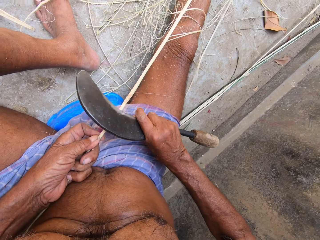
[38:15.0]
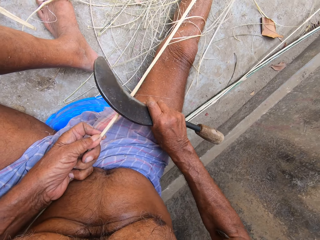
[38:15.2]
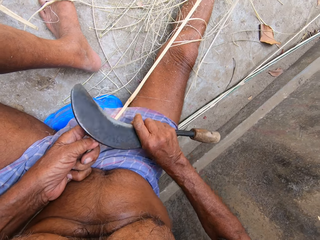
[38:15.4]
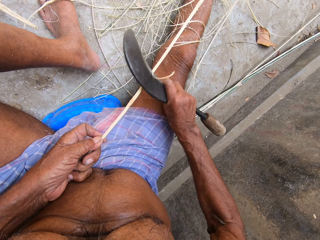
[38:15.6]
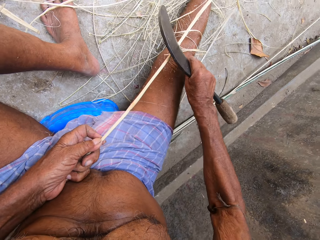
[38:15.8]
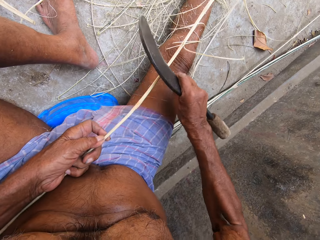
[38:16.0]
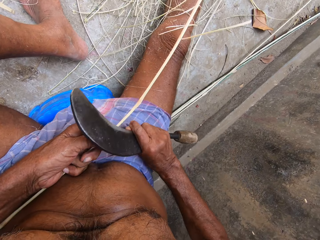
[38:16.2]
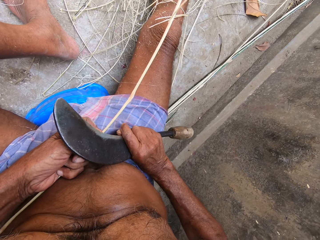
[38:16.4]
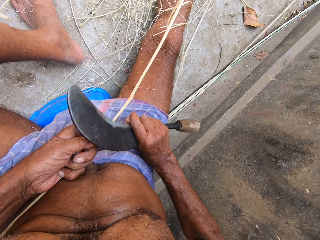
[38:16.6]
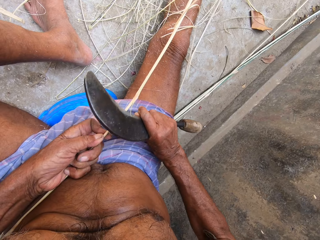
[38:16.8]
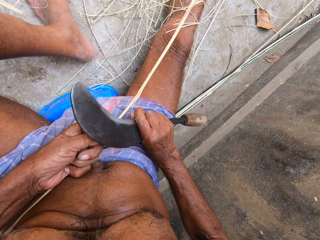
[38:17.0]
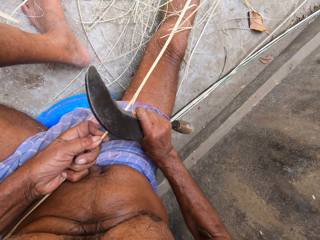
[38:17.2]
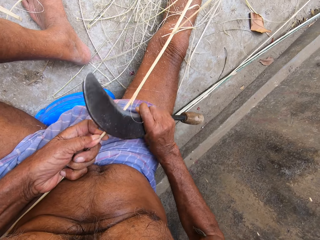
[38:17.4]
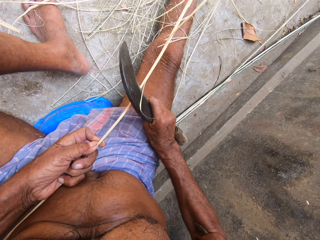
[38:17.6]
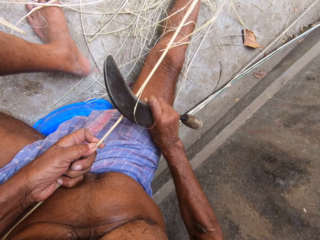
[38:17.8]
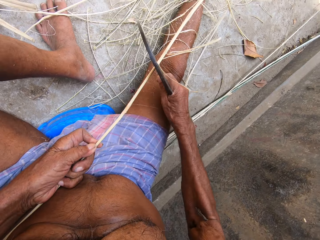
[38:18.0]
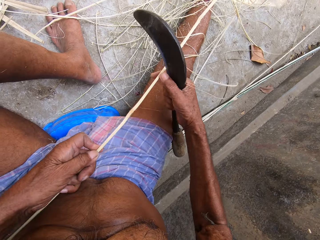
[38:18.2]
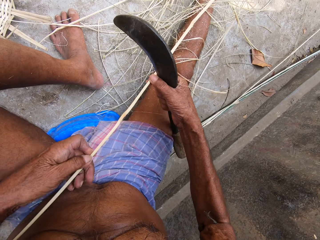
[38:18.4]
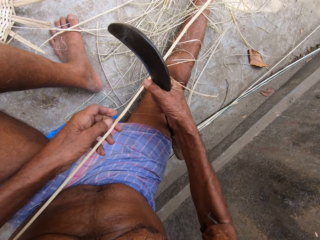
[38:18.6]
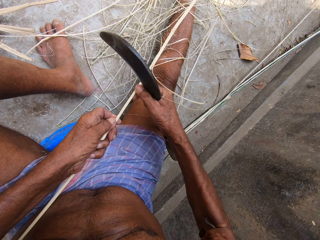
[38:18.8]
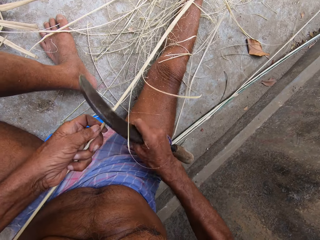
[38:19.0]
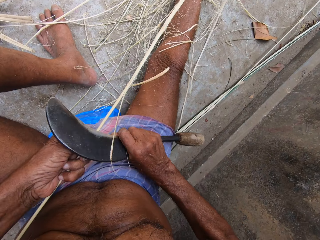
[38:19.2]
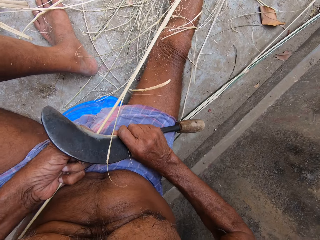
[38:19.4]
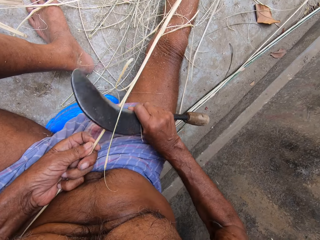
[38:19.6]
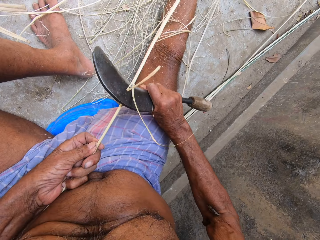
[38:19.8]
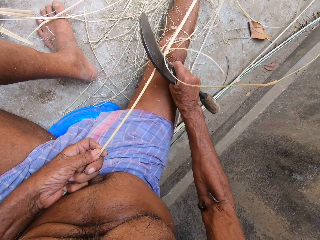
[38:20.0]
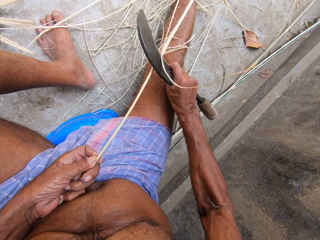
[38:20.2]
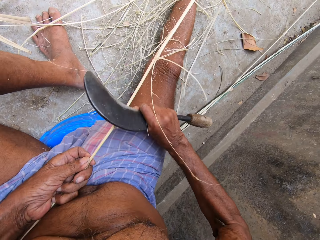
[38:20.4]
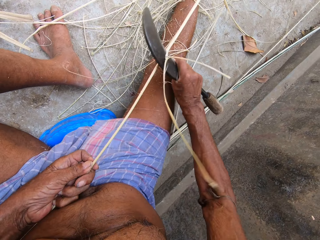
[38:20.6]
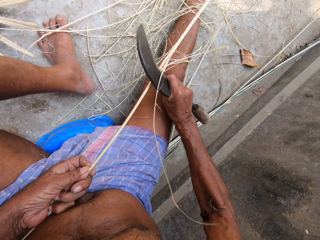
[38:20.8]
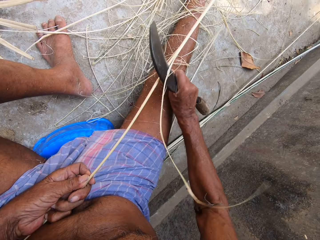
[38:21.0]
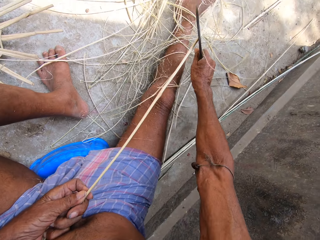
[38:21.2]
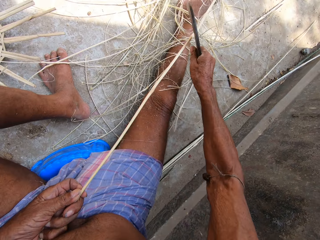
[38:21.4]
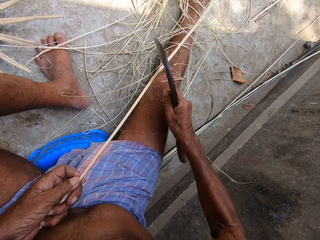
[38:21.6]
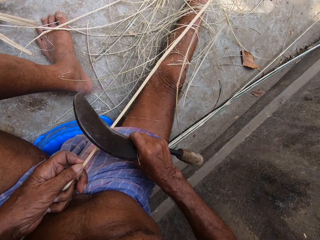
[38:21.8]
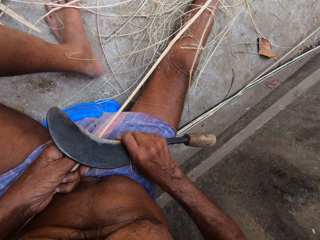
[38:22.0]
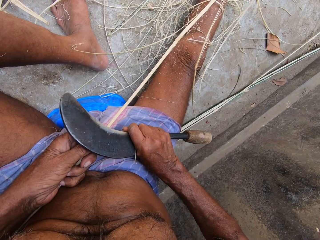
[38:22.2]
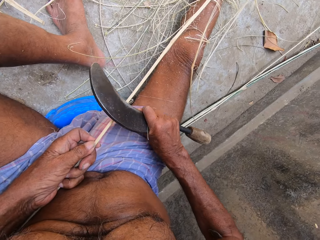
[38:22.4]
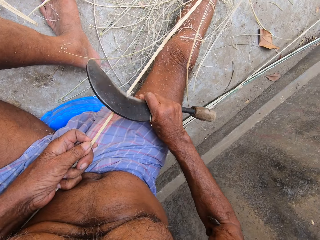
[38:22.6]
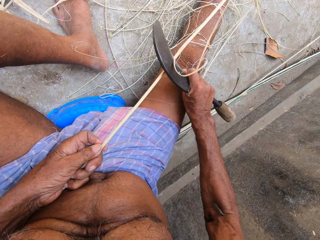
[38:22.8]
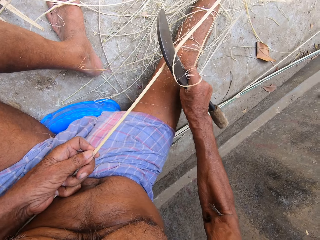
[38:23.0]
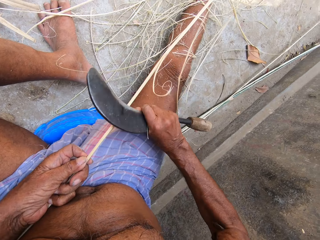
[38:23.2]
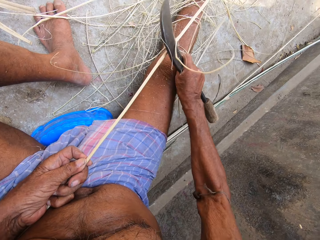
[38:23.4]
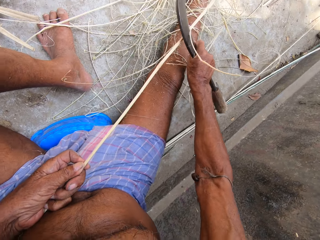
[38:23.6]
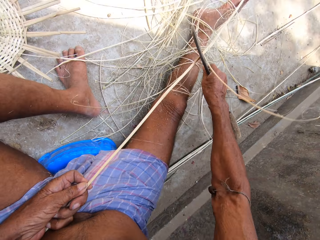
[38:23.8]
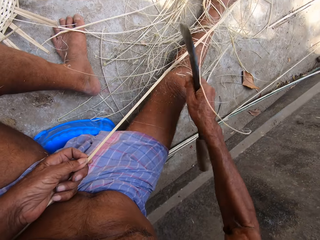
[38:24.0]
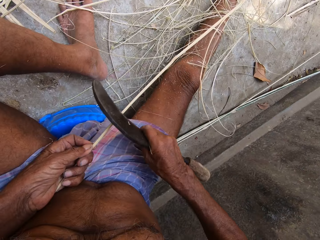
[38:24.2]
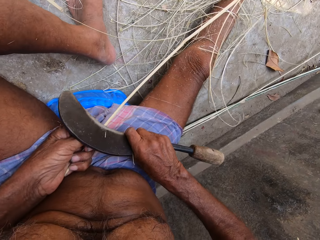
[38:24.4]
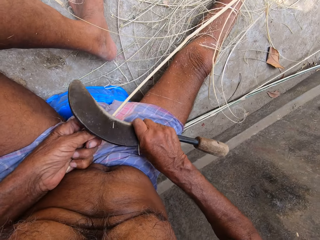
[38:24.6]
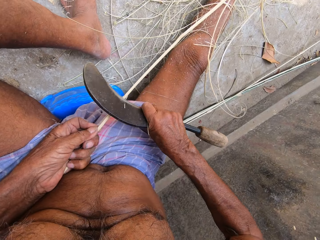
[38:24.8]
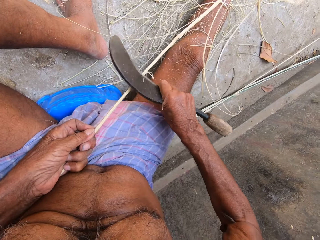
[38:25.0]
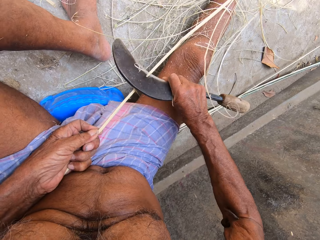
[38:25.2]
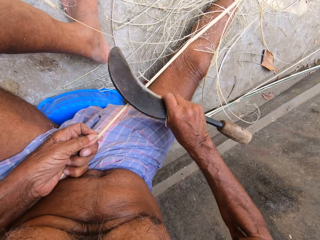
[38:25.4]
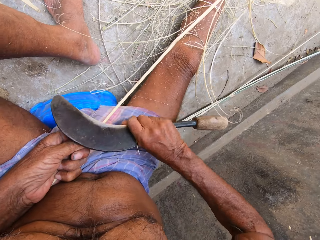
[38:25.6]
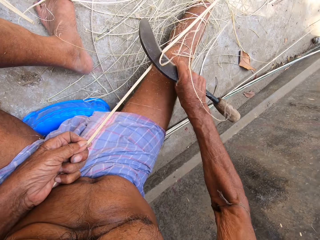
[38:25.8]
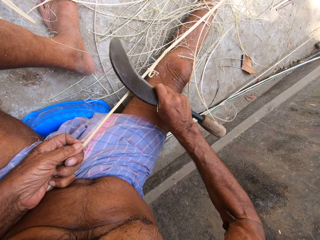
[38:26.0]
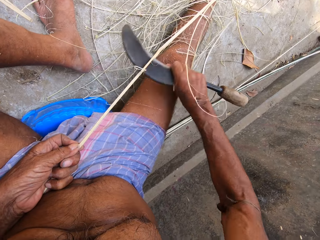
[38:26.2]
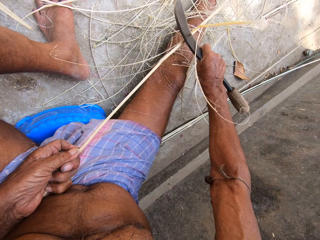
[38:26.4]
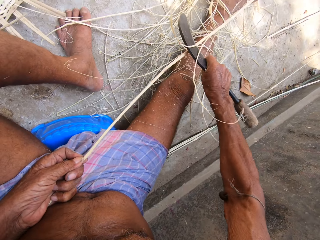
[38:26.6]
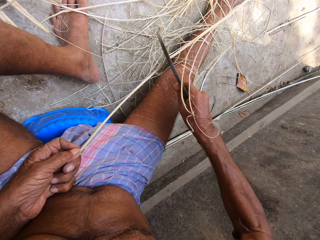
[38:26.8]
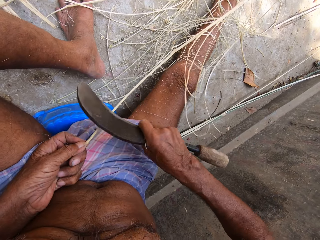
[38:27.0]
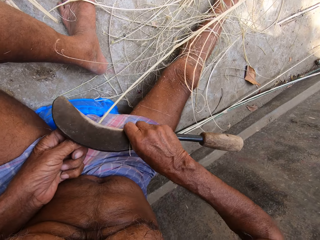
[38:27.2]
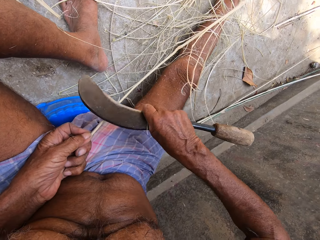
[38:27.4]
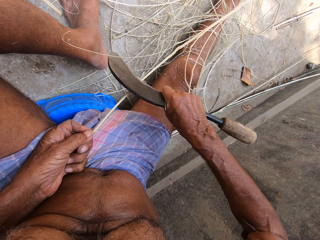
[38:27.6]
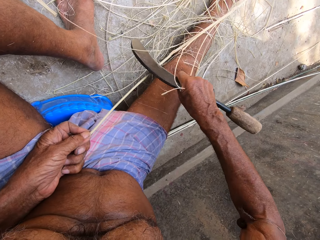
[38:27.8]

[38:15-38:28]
The camera wearer scrapes the stick blade repeatedly. He adjusts the stick with his hands. He scrapes the stick blade. He holds the stick with both hands. He peels raffia from the stick in his left hand with the sickle in his right hand. He scrapes the stick blade repeatedly.

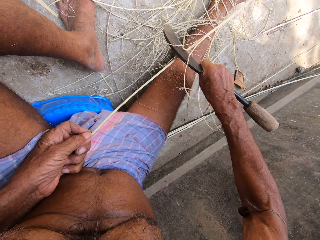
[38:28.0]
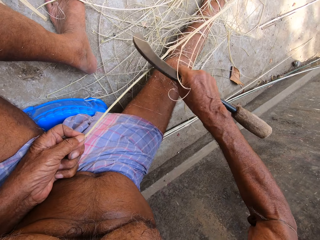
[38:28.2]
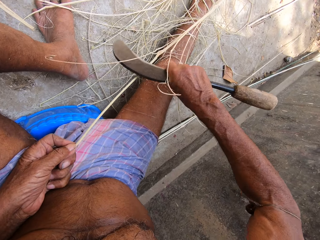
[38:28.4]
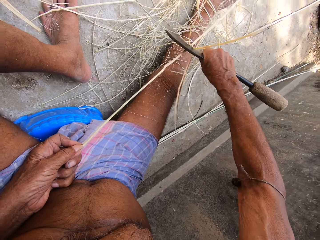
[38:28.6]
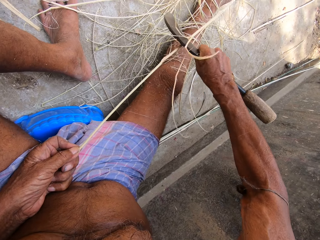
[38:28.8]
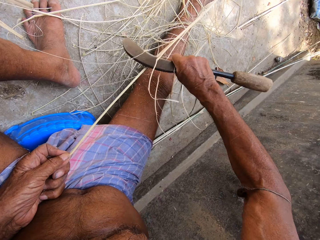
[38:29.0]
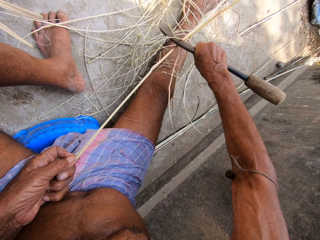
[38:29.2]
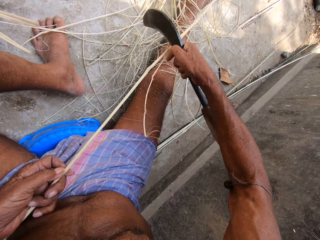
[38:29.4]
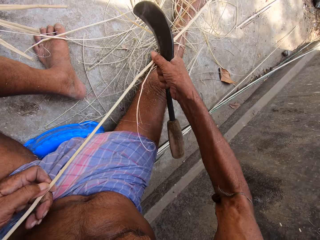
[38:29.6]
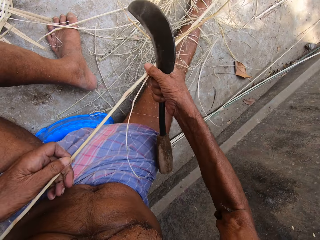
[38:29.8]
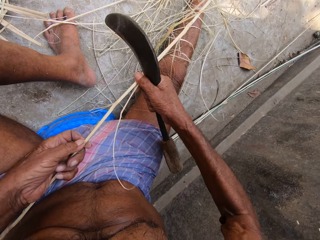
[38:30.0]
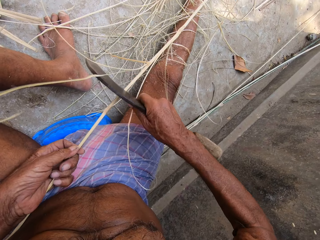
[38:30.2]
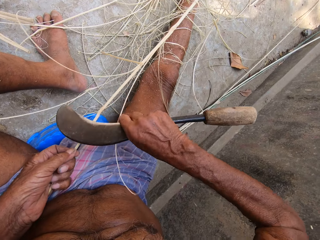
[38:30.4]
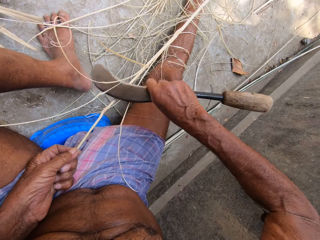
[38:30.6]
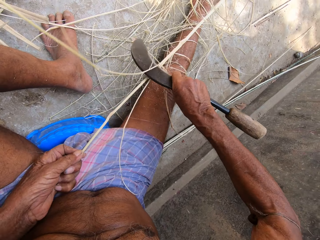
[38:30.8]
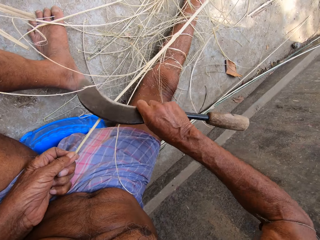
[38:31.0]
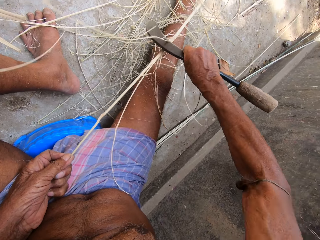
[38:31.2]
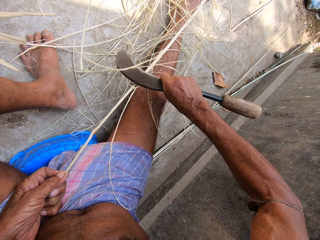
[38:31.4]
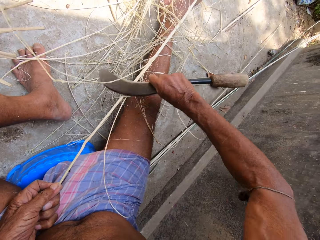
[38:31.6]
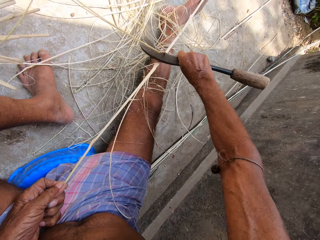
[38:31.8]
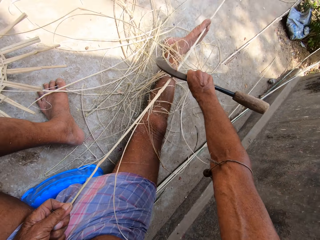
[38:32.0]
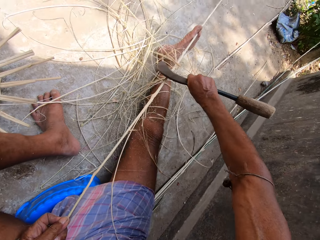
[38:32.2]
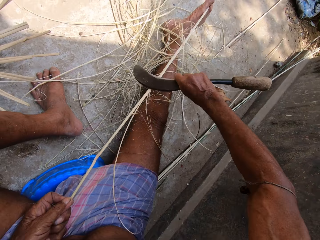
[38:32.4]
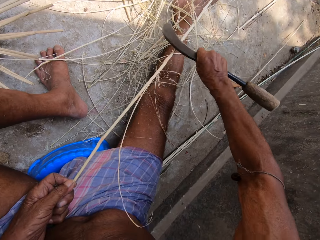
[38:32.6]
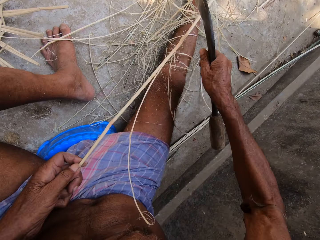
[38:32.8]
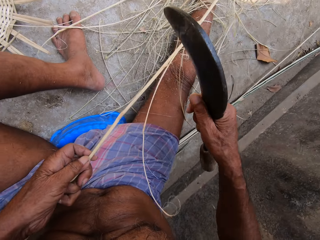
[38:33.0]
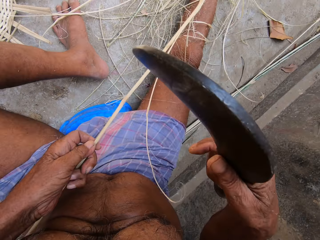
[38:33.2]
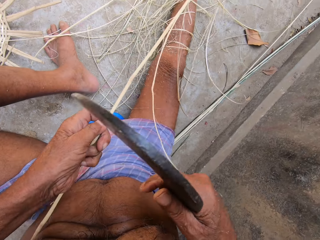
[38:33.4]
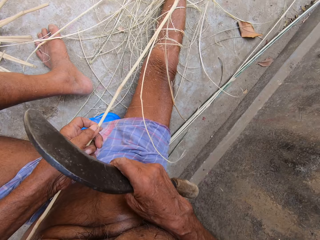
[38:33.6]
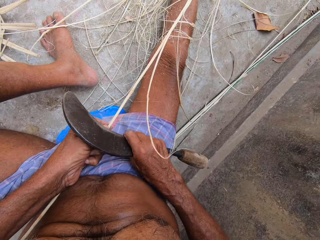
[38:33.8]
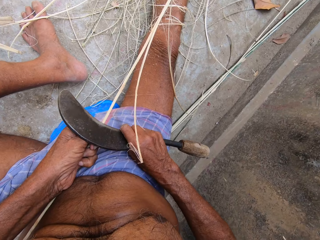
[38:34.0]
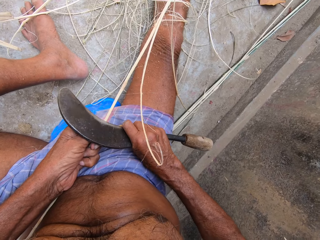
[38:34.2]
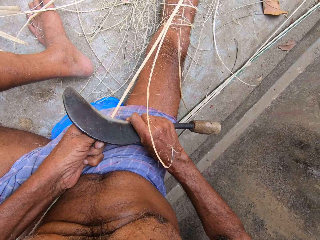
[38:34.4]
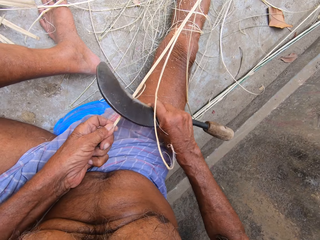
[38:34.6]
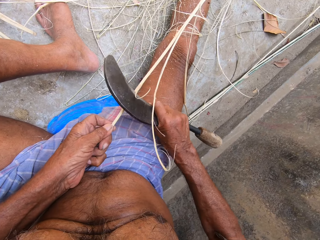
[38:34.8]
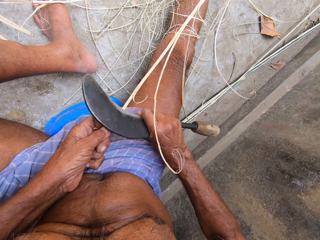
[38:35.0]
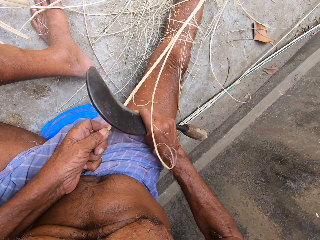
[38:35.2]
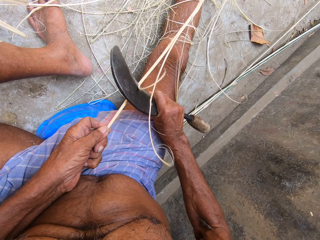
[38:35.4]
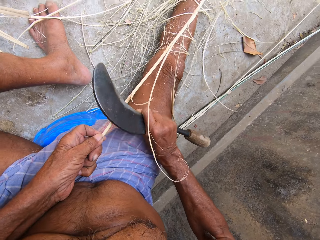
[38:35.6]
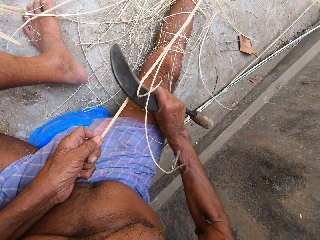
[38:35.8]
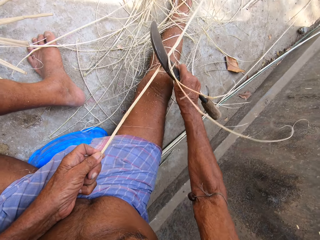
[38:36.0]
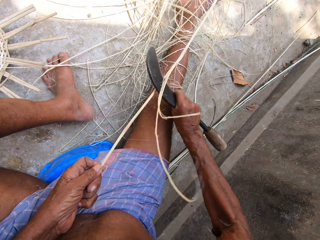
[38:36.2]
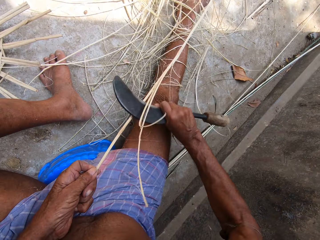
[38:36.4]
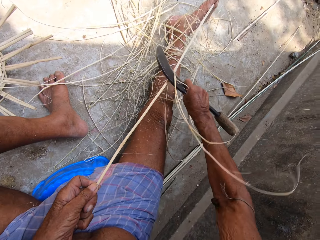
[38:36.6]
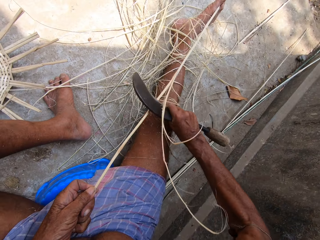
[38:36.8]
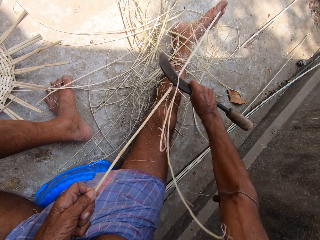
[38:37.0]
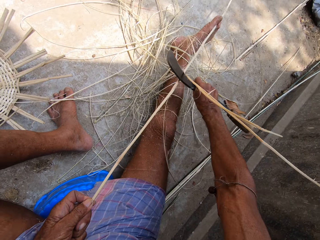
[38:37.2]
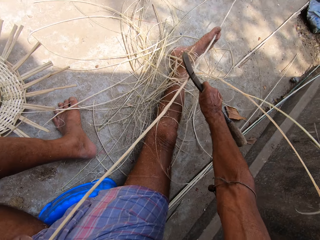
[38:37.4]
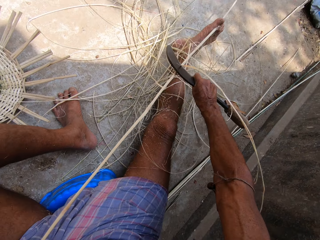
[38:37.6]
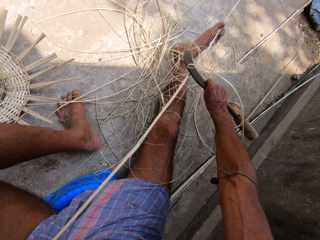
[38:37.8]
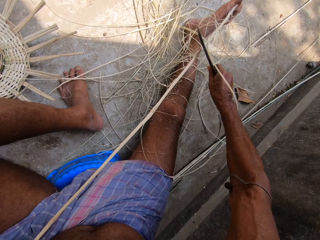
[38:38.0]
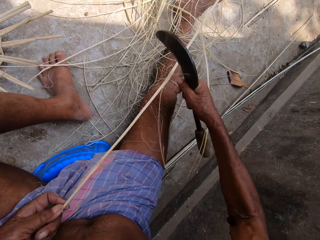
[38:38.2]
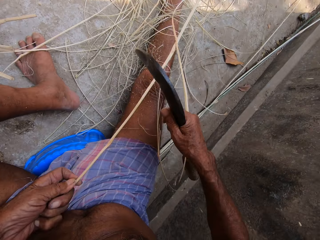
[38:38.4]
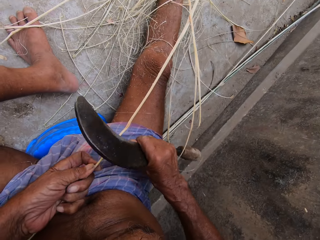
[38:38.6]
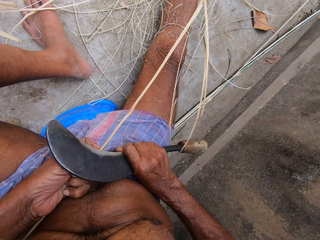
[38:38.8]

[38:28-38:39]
The camera wearer scrapes the stick blade. He adjusts the stick with his hands. He holds the stick with both hands. He peels raffia from the stick in his left hand with the sickle in his right hand. He scrapes the stick blade. He scrapes it again. He lifts the blade. He scrapes the stick blade.
